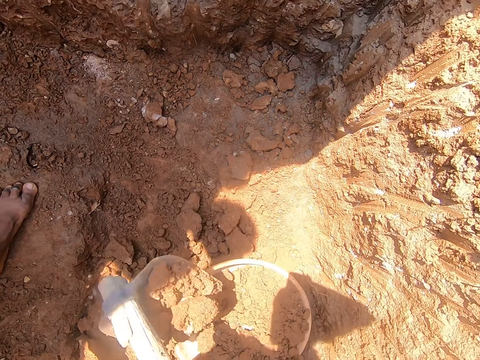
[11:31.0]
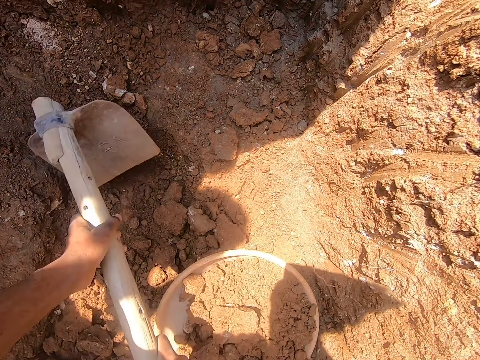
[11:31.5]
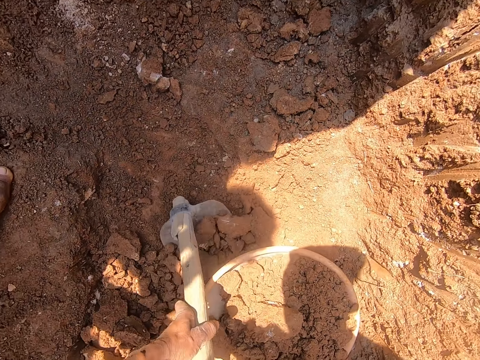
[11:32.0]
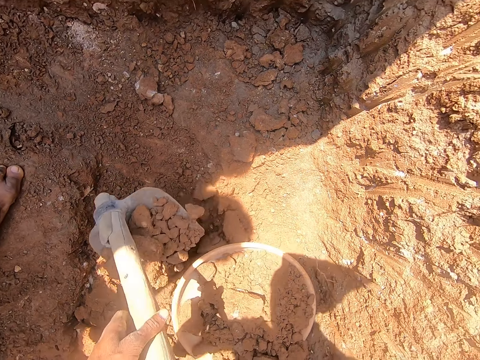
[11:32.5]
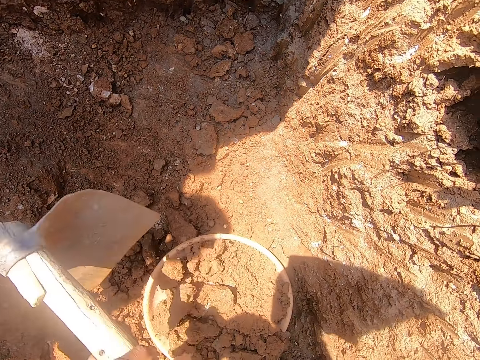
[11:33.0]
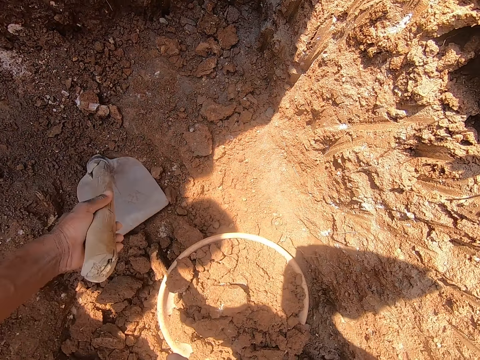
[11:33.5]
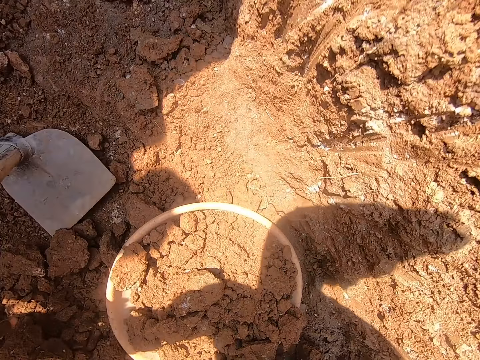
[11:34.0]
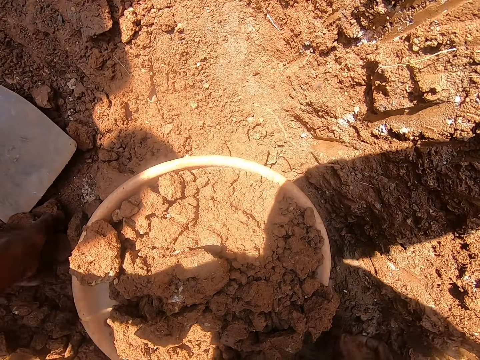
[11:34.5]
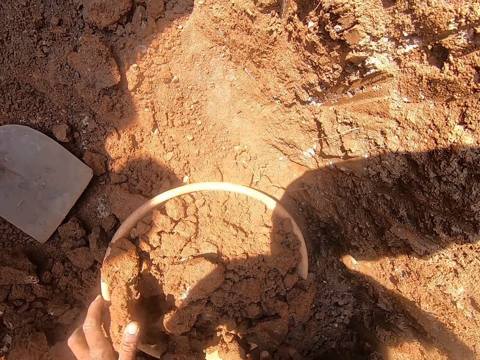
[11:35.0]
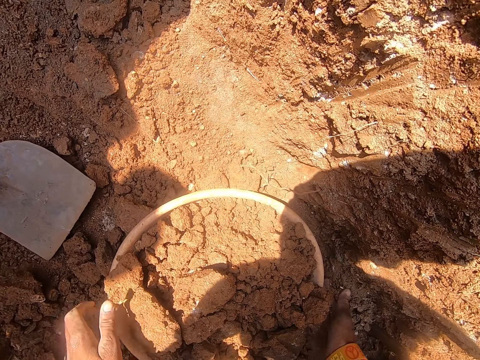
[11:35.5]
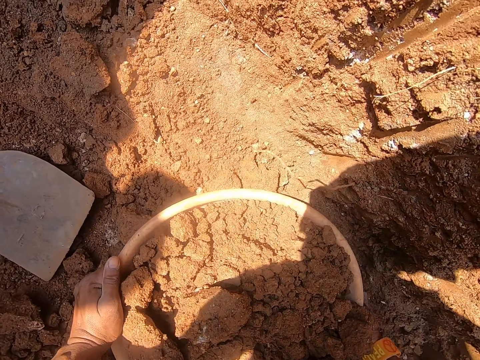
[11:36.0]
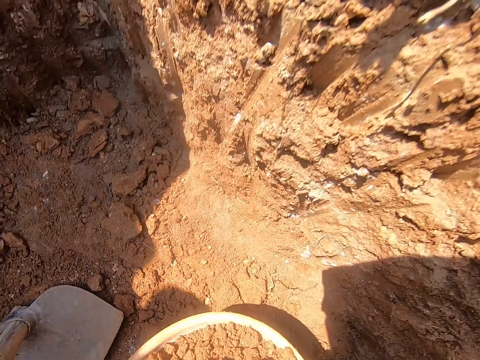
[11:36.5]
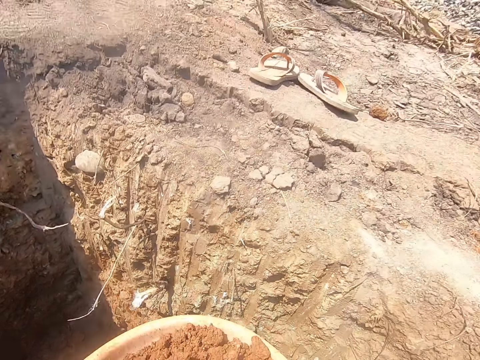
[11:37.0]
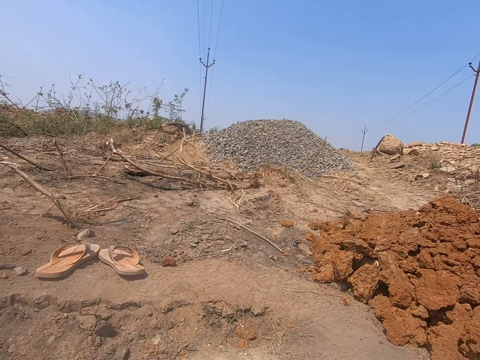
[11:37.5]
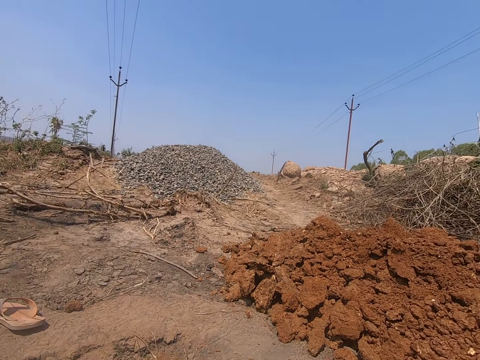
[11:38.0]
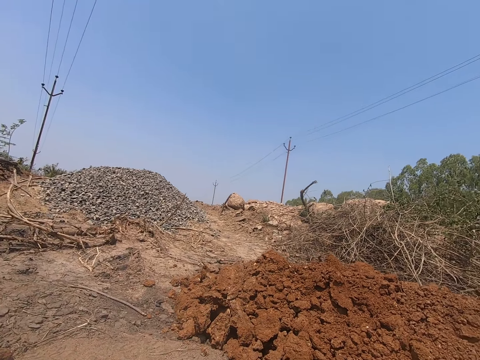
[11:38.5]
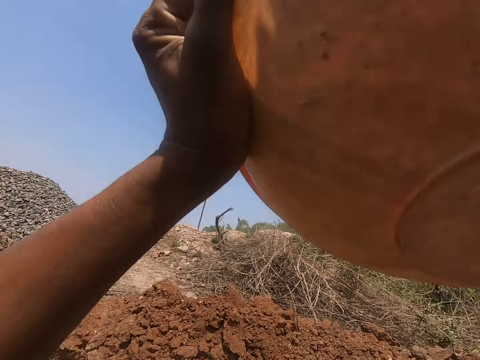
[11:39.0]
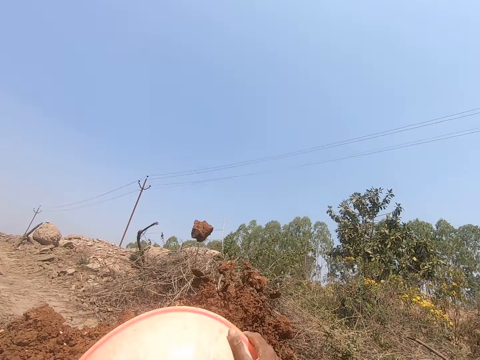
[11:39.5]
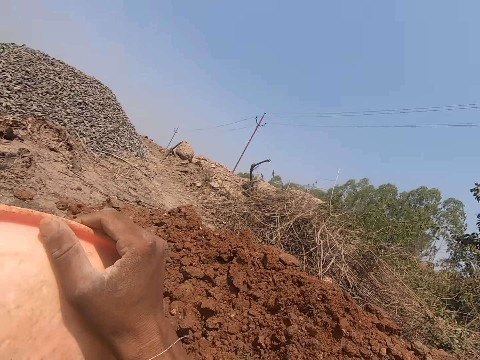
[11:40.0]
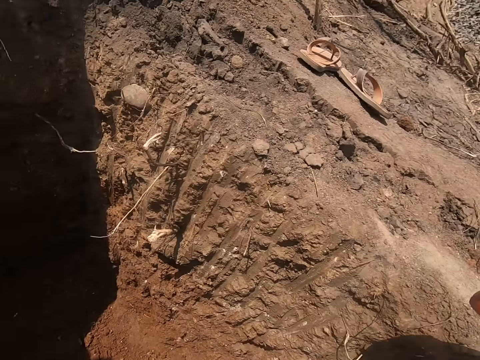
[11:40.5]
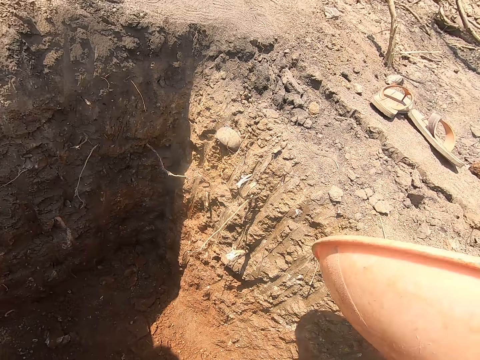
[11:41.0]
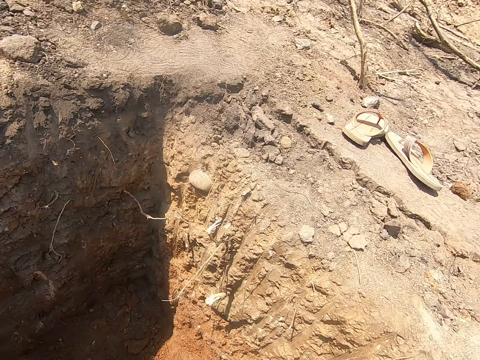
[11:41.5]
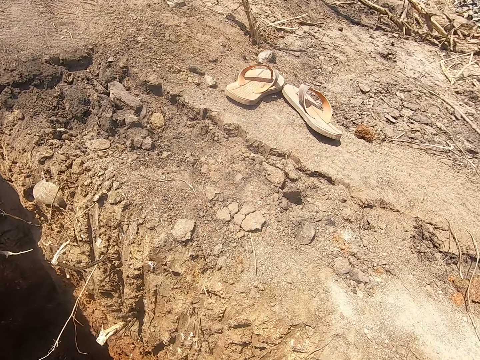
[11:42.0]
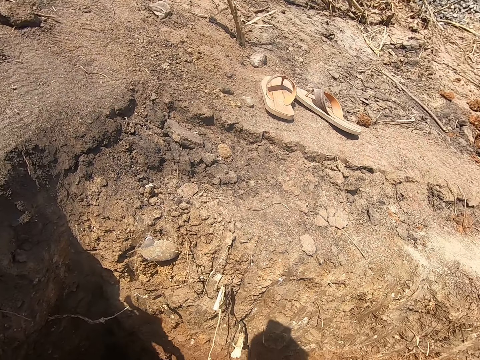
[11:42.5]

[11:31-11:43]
The camera wearer drops the hardened soil in the head pan in the pit with the hoe in both hands. He carries hardened soil from the pit with the hoe in both hands. He drops the hardened soil in the head pan in the pit with the hoe in both hands. He drops the hoe on the pit with his left hand. He picks the head pan from the pit with both hands. He carries the basin with soil. He throws the hardened soil from the head pan on the floor, on the pile of the soil, with both hands.

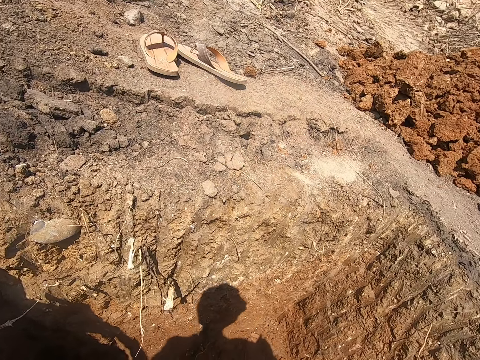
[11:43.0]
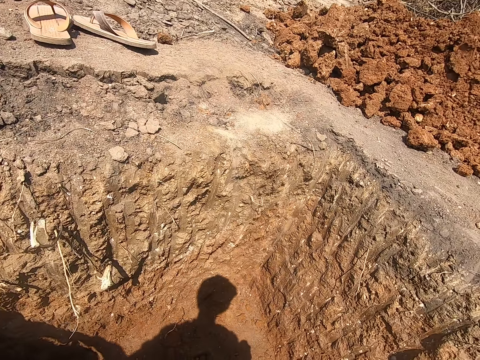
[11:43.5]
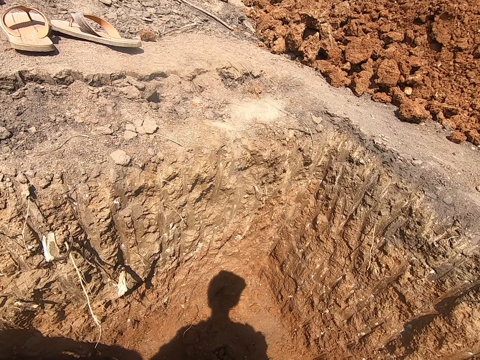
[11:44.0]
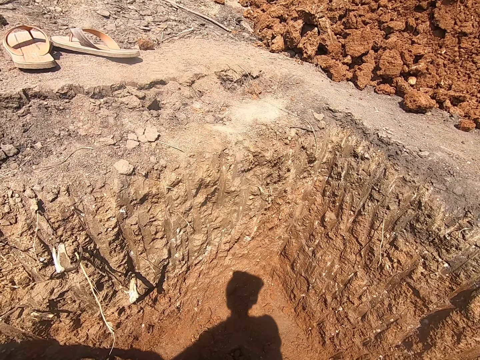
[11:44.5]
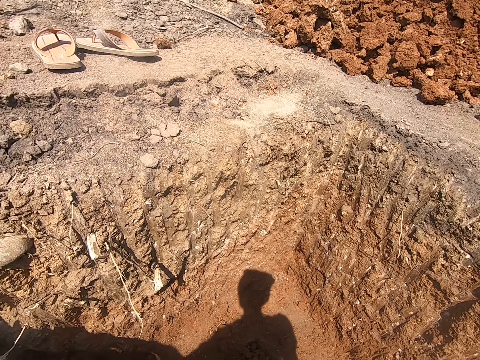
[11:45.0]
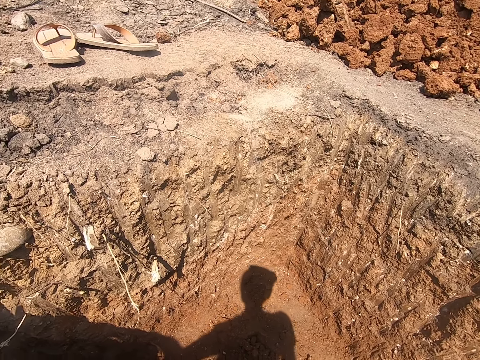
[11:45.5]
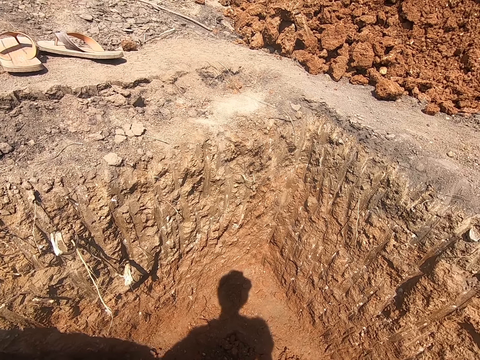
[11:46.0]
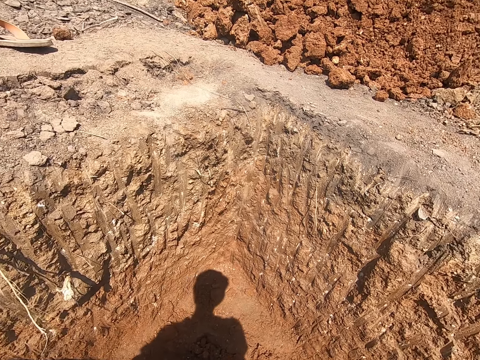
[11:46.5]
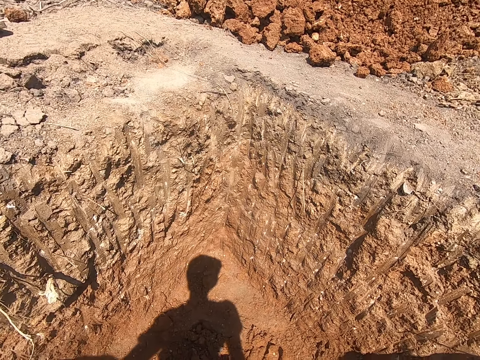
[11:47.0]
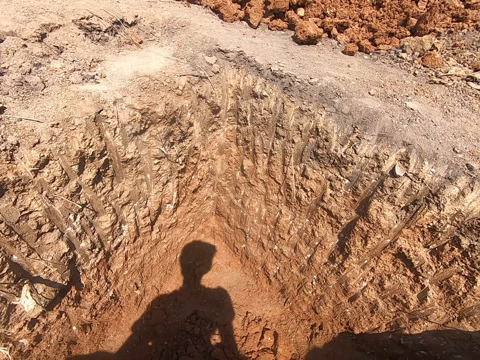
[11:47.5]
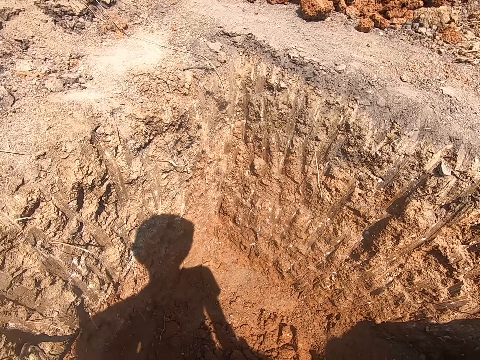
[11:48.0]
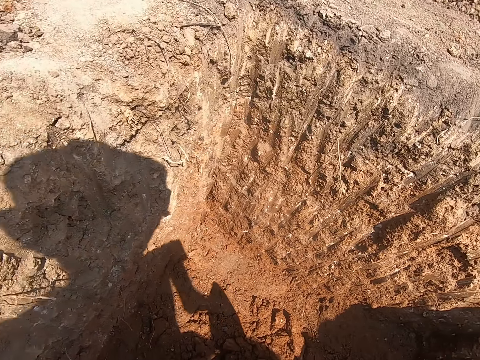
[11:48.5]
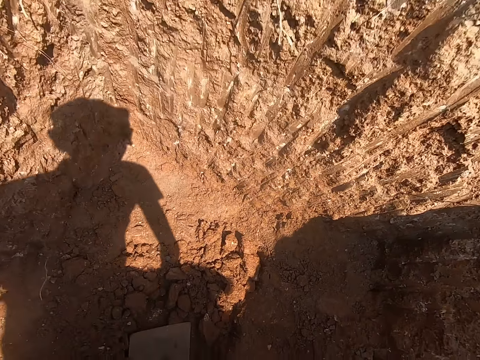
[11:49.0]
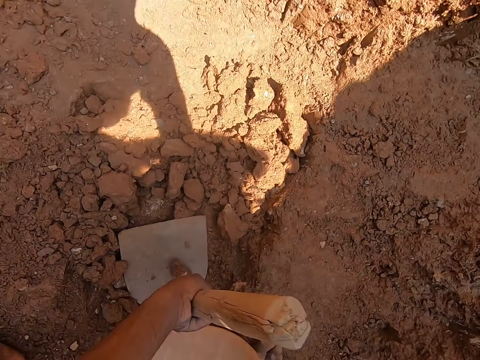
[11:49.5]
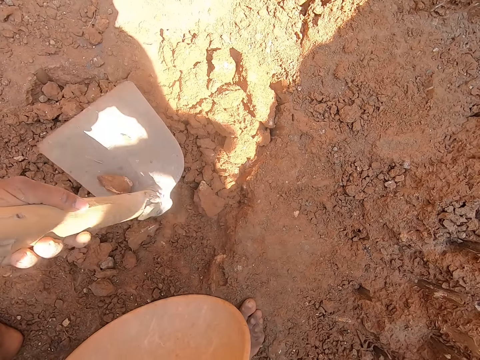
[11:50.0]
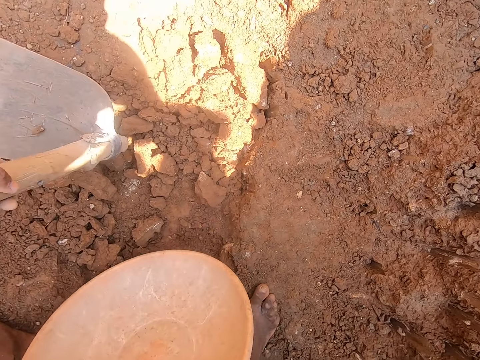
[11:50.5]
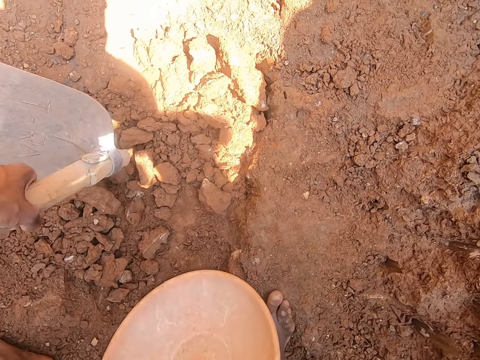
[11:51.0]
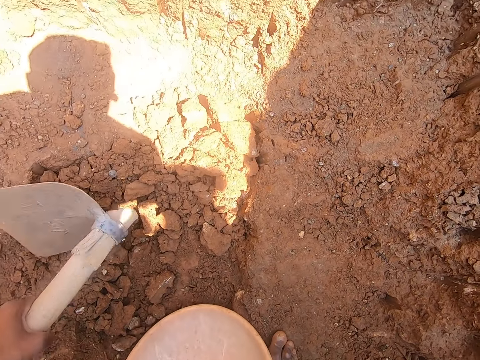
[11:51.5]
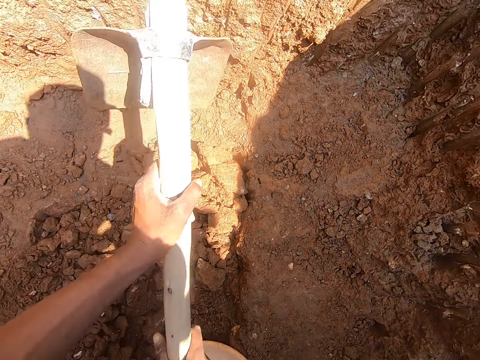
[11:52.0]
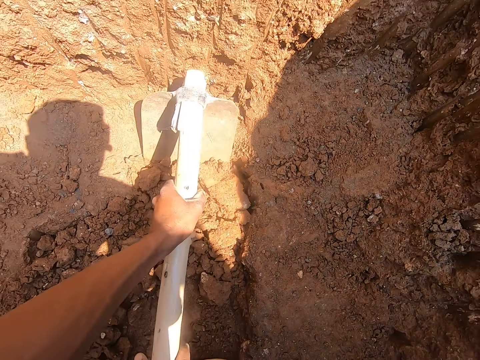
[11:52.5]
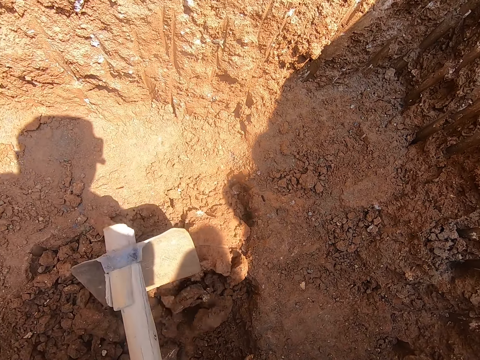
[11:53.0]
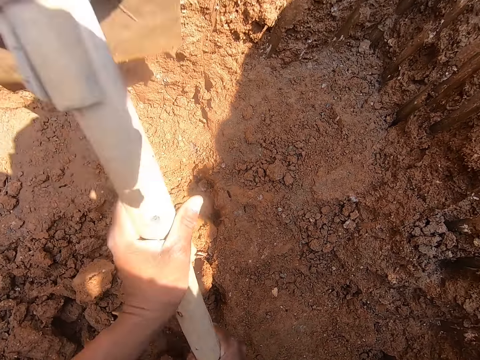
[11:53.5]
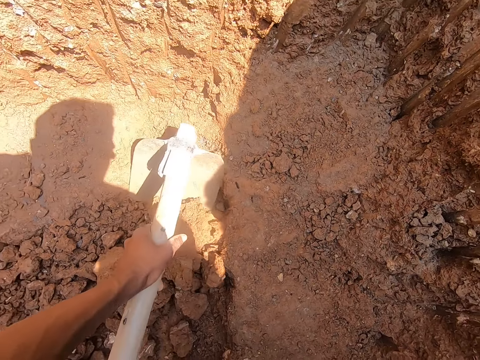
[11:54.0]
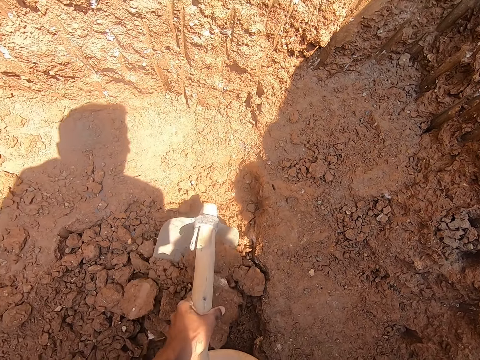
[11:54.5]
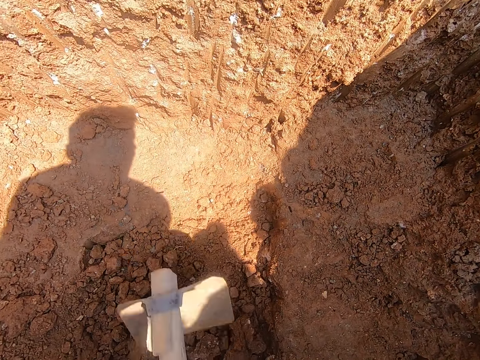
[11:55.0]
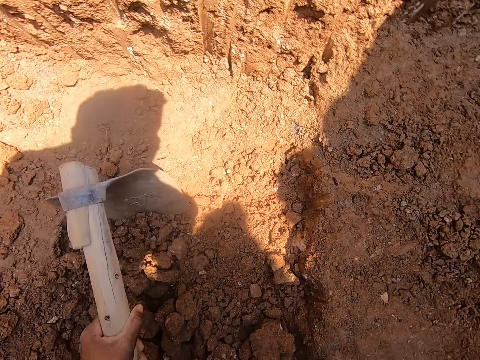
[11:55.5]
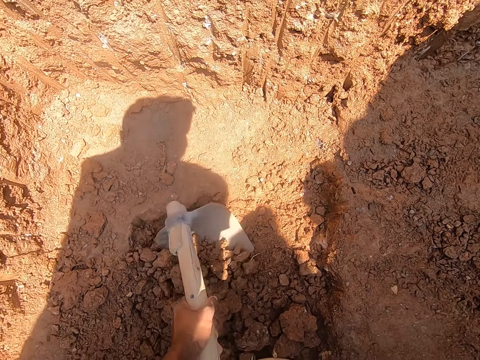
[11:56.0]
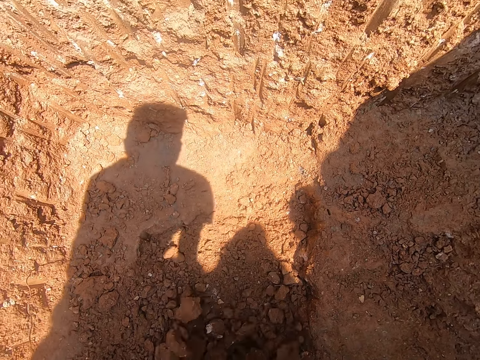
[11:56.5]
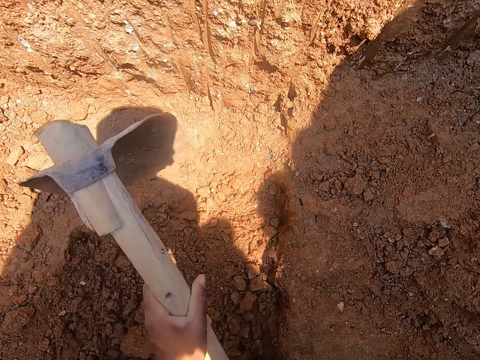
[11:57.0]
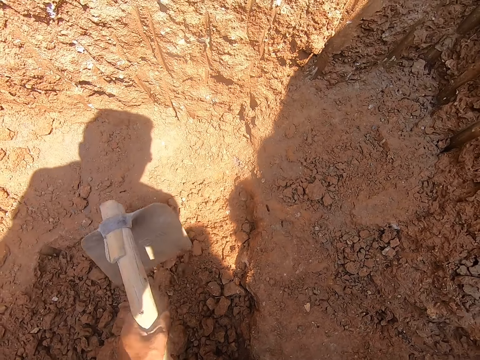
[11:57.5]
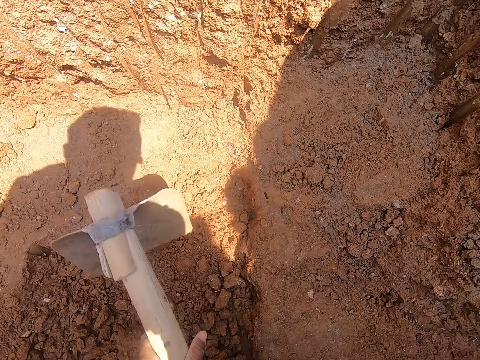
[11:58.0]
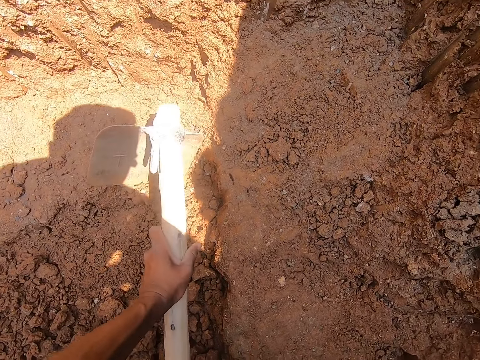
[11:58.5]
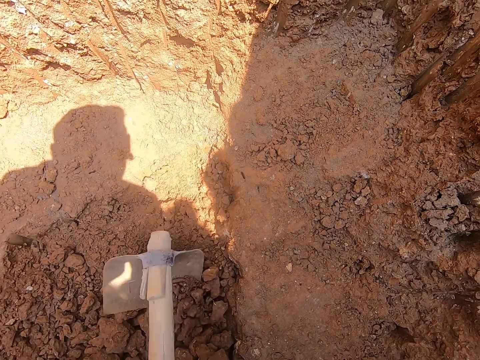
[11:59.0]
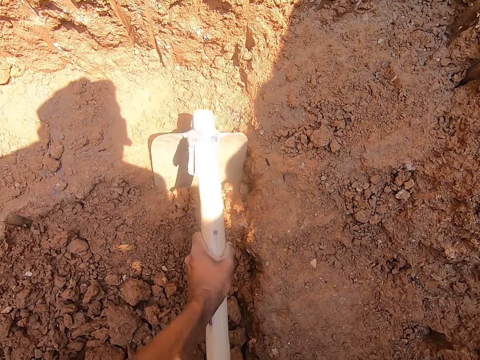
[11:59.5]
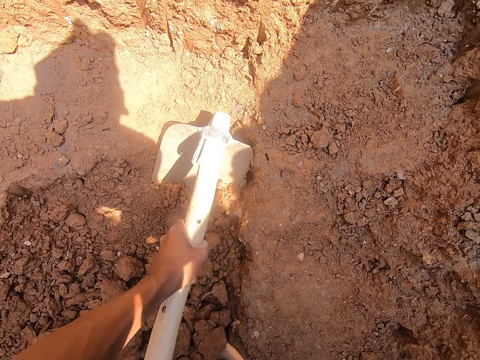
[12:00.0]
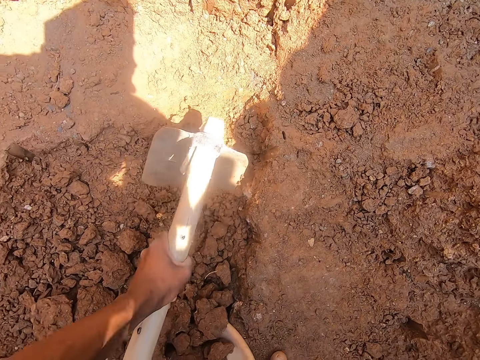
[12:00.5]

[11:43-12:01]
The camera wearer looks around the hole. He picks the hoe from the pit with his left hand. He drops the head pan in the pit with his right hand. He carries hardened soil from the pit with the hoe in both hands. He digs the ground with a shovel. He drops the hardened soil in the head pan in the pit with the hoe in both hands. He pushes hardened soil from the pit in the head pan with the hoe in both hands. He digs the pit with the hoe using both hands.
